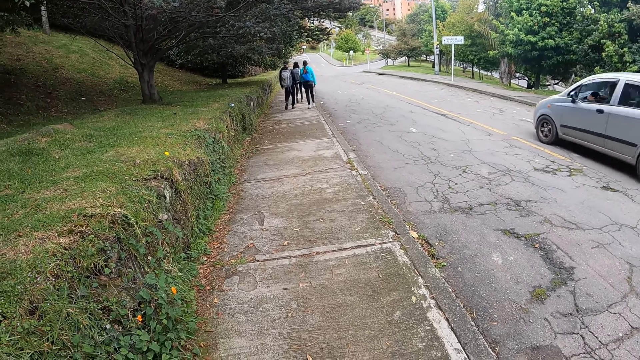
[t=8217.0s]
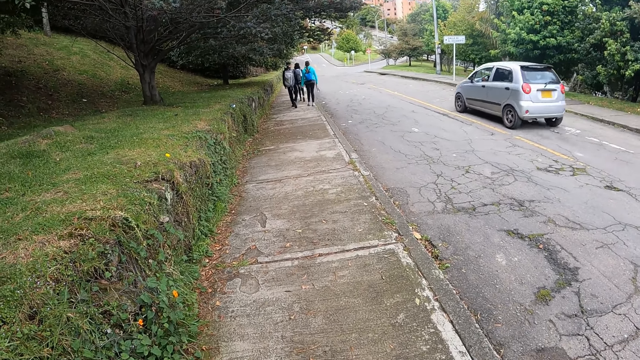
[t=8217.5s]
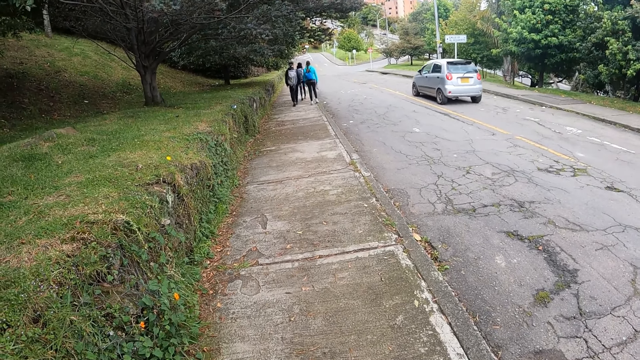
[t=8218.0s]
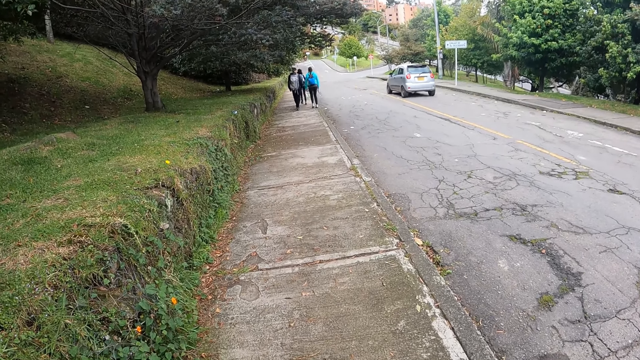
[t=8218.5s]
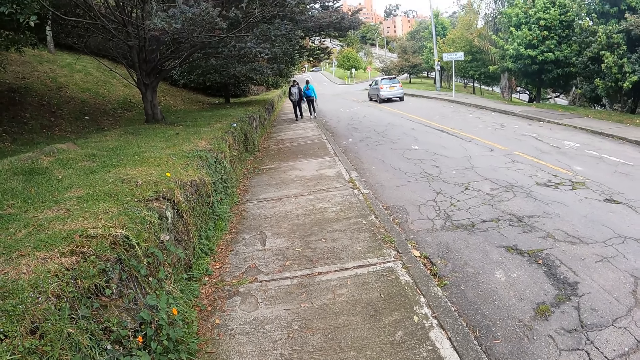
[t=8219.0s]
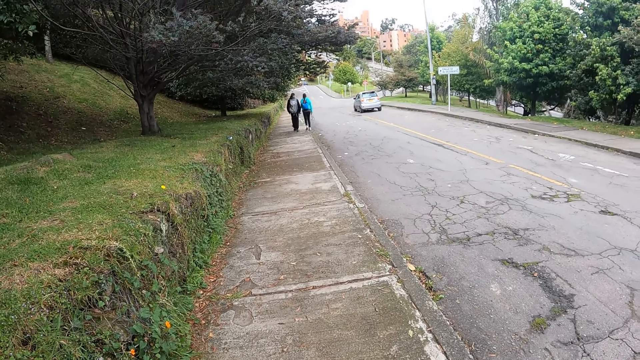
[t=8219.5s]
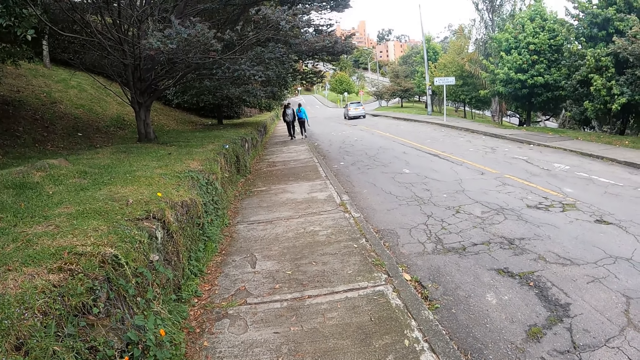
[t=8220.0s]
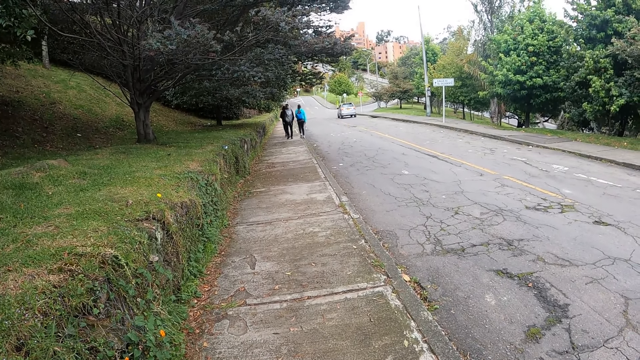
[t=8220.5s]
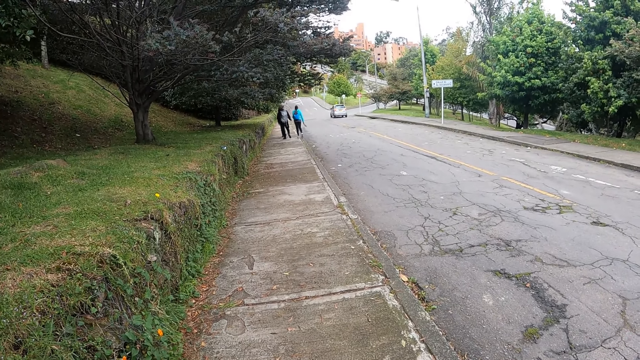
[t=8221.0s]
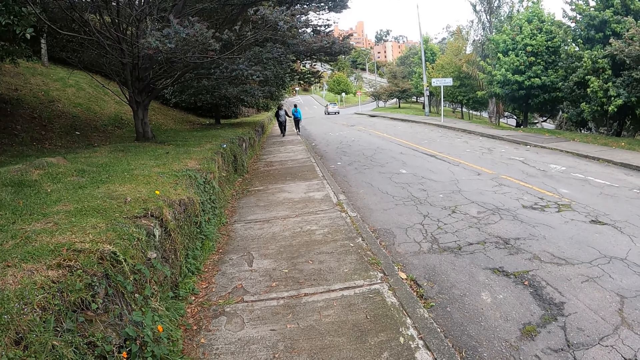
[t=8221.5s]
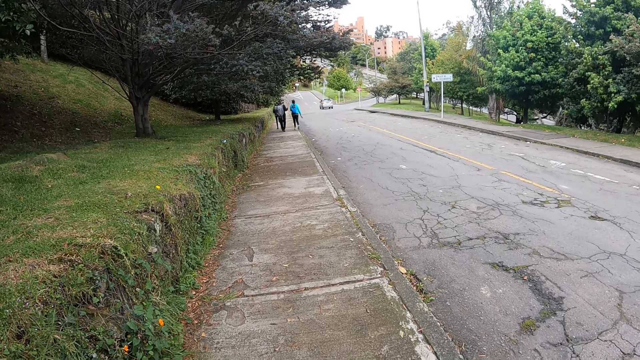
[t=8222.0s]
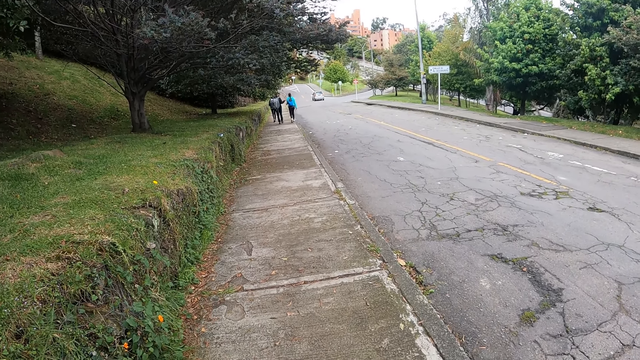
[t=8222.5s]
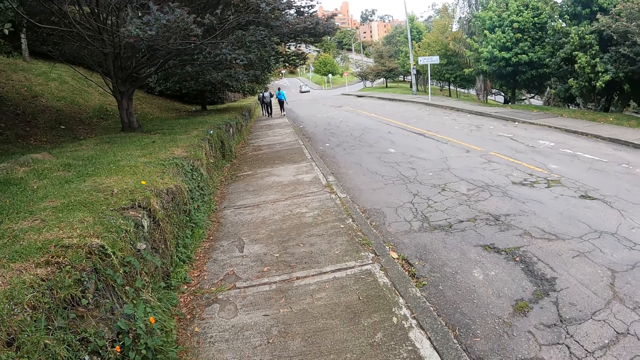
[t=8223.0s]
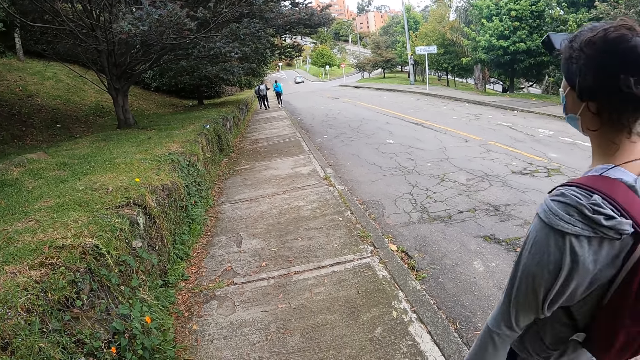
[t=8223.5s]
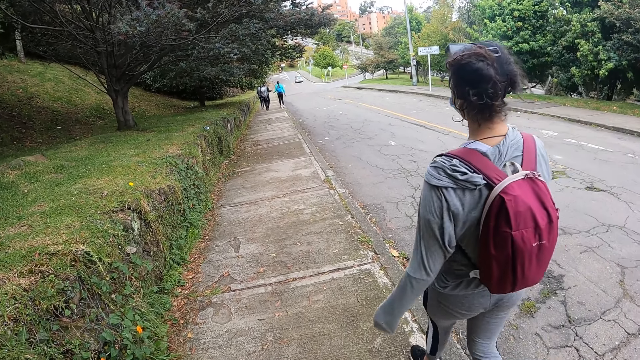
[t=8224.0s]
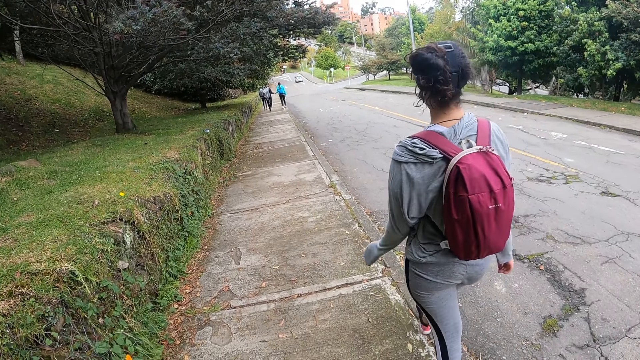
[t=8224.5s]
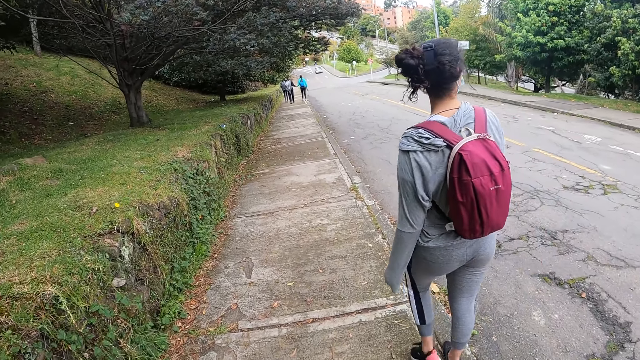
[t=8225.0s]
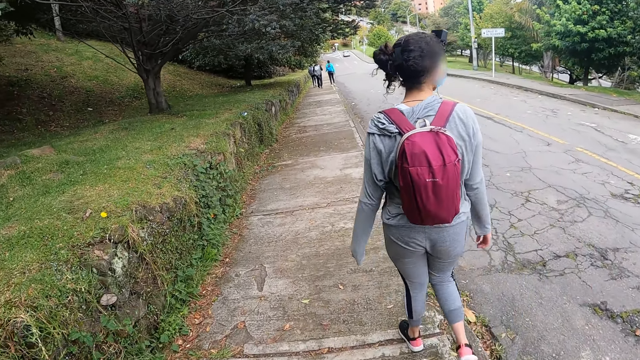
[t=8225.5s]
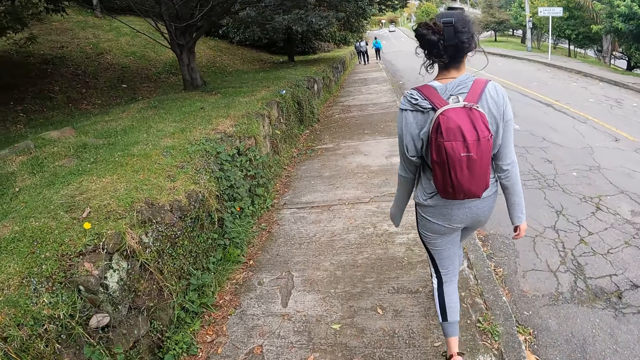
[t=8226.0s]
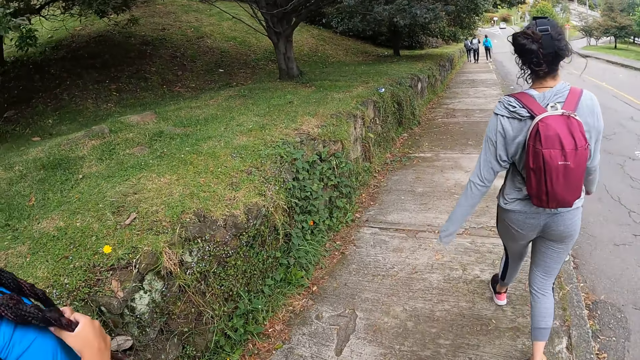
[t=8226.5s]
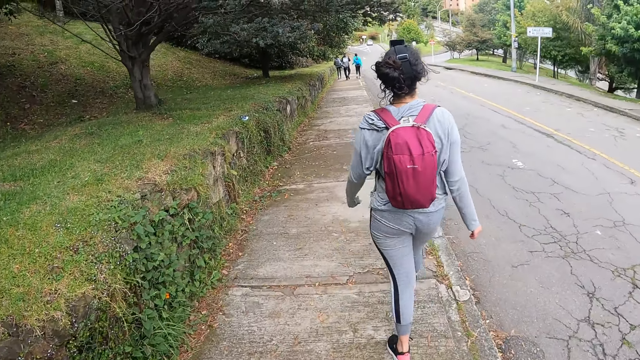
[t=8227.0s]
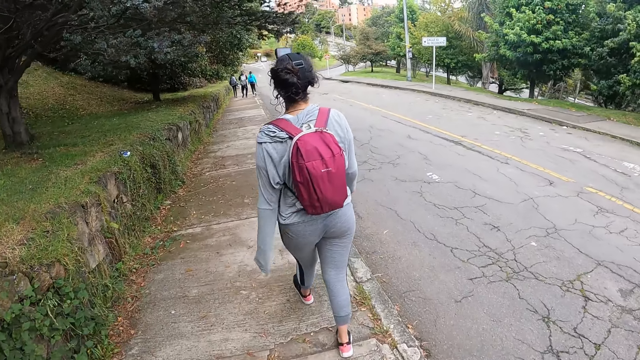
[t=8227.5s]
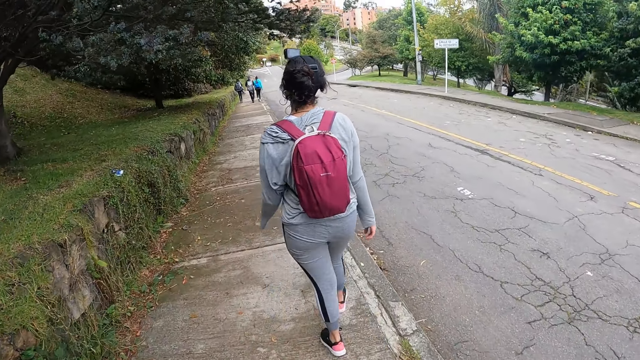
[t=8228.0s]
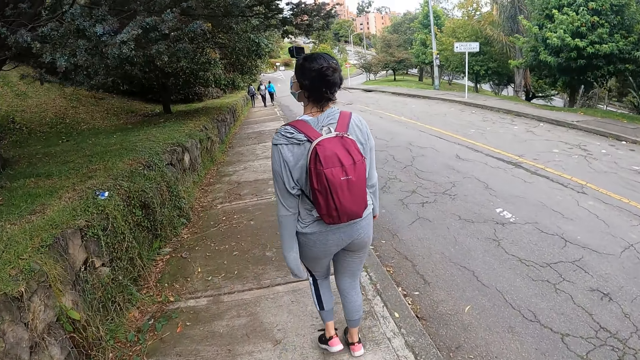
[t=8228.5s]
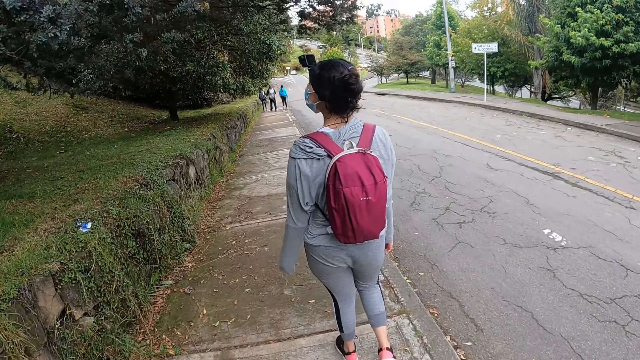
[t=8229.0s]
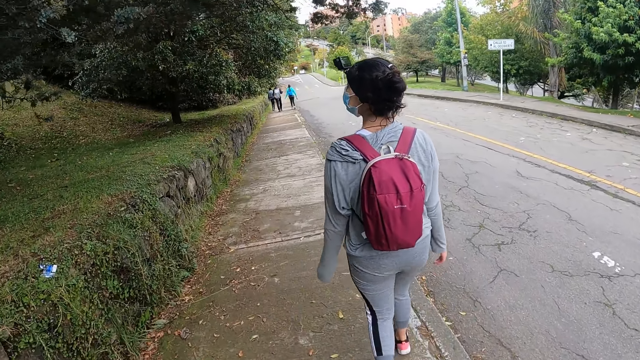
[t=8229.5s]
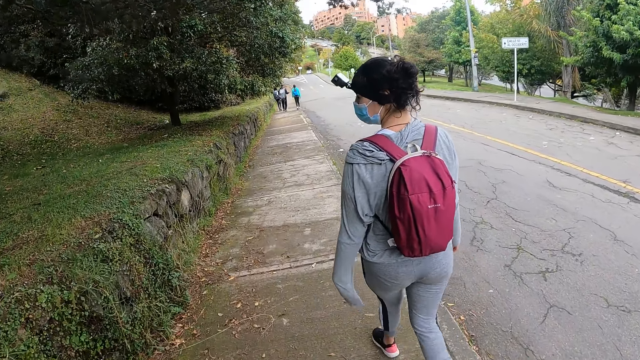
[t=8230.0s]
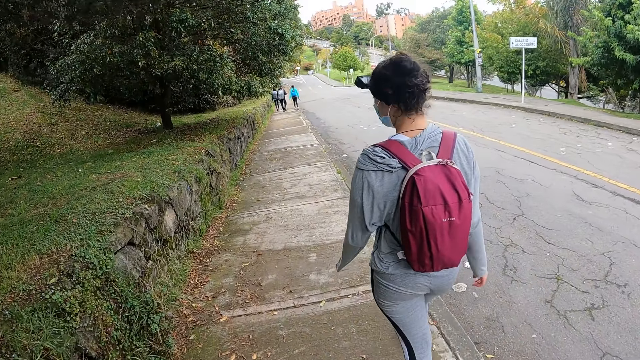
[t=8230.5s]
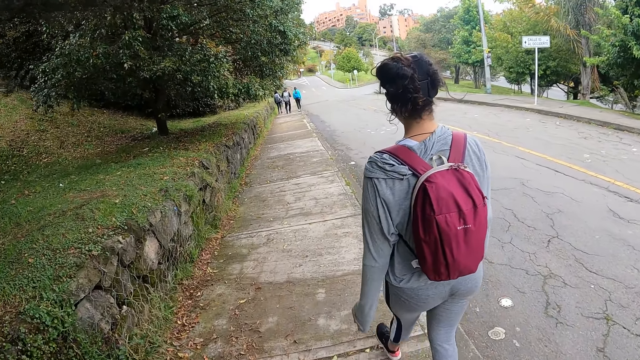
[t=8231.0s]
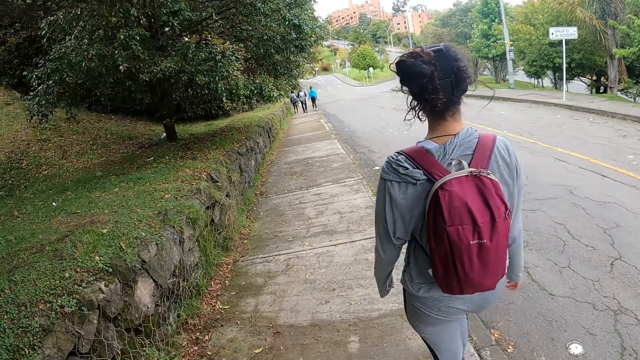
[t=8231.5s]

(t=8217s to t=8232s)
The camera wearer stops on the road. A woman walks past the camera wearer along the road. The camera wearer walks along the road with another woman and the first woman. They look around the forest. They walk along the road with the other woman and the first woman.

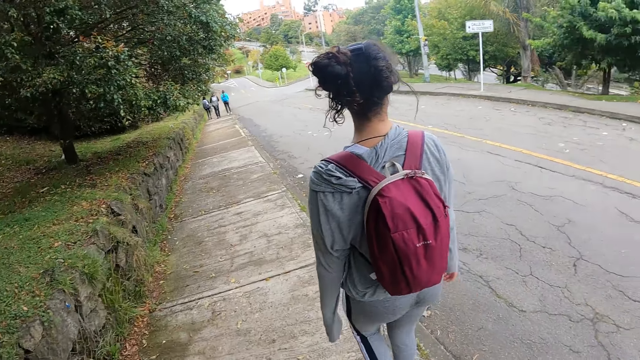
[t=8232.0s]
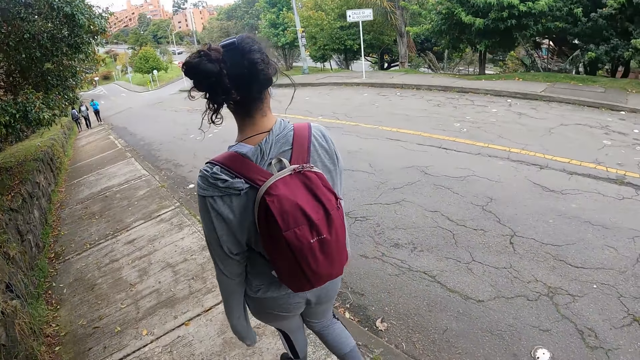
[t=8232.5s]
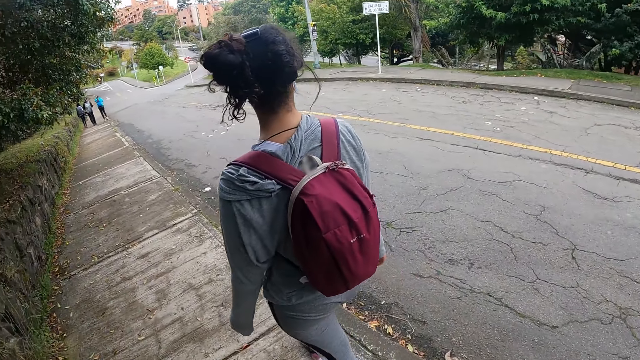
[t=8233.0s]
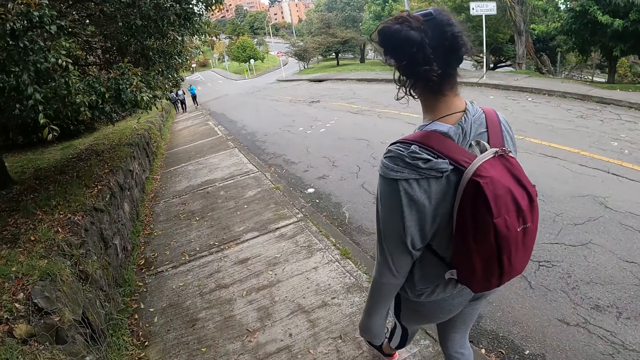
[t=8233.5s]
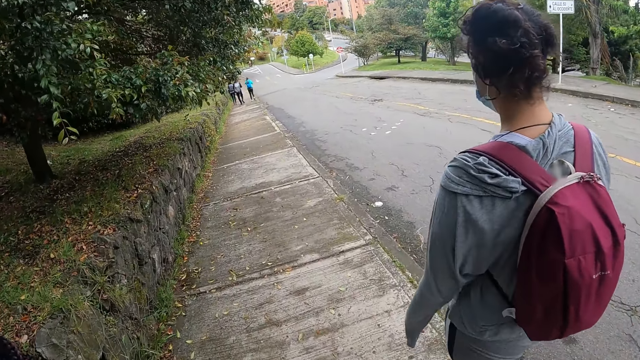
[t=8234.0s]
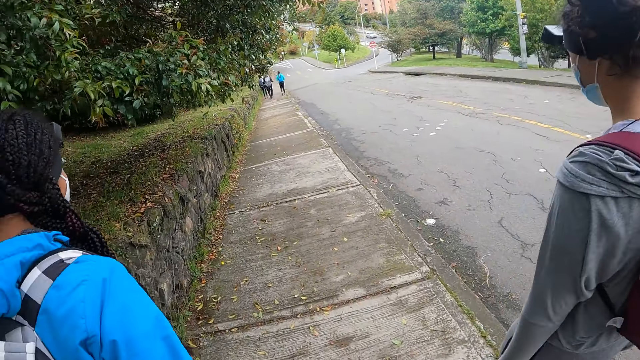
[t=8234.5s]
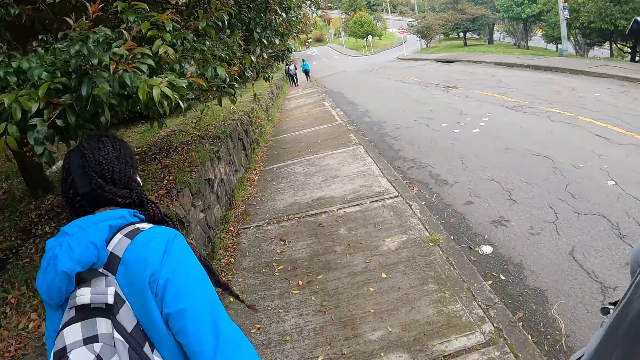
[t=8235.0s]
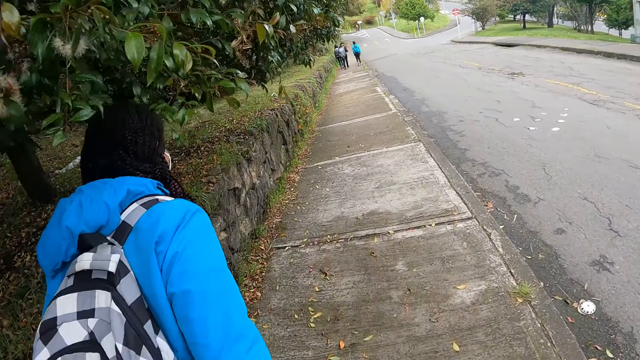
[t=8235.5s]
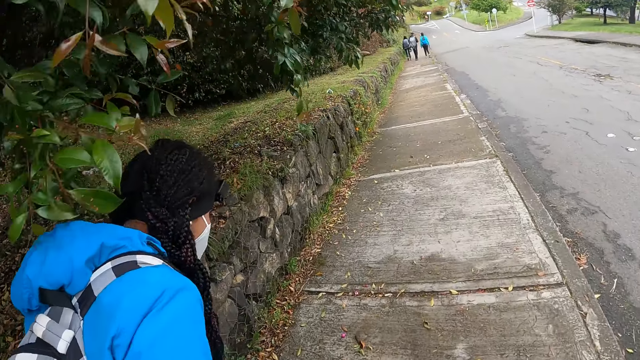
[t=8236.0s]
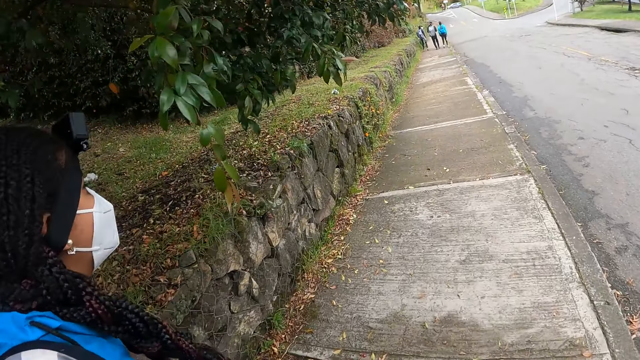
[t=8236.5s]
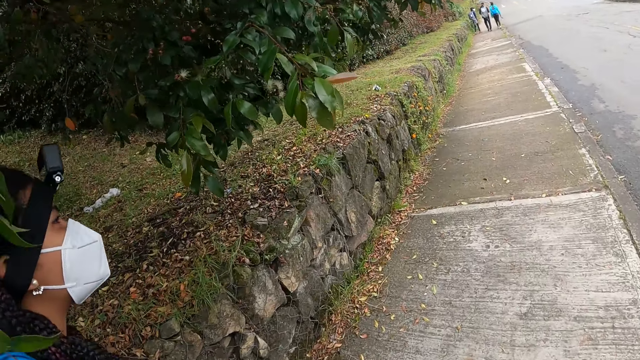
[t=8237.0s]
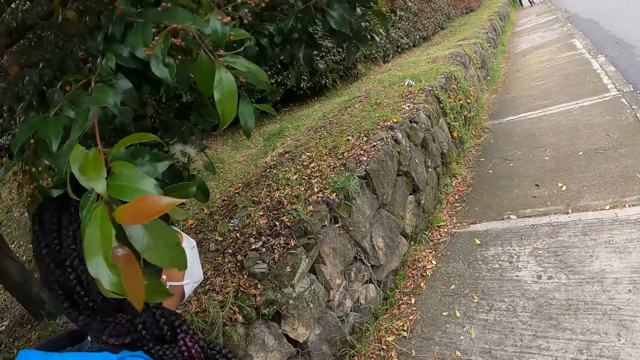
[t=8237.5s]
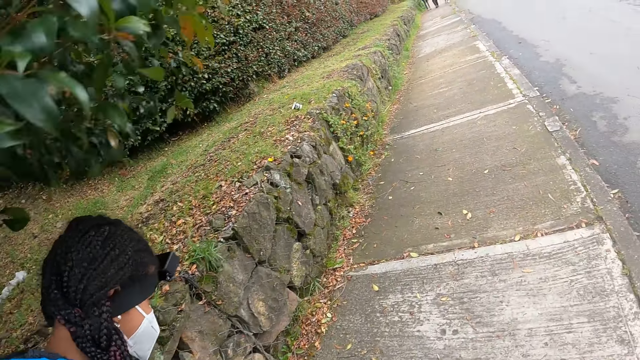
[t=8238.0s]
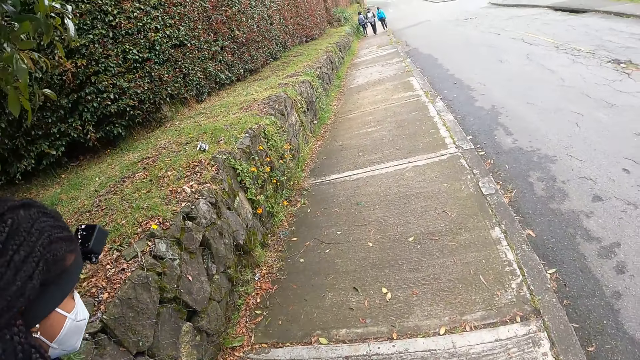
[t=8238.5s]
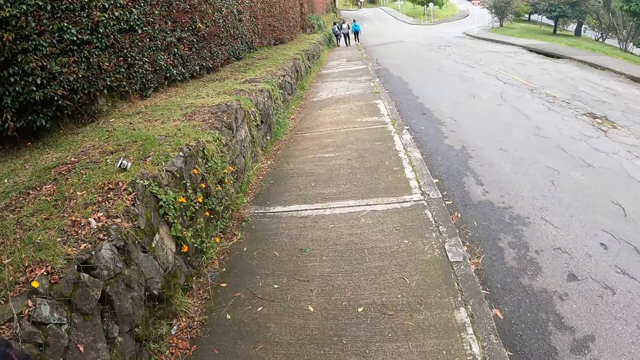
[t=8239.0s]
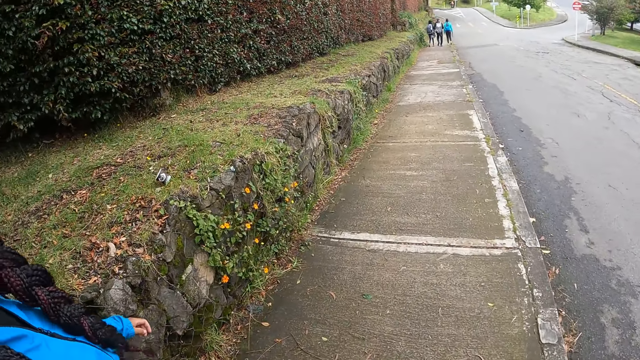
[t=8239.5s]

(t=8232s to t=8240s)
The camera wearer looks around the road. They walk past the woman along the road. They look at another woman.
